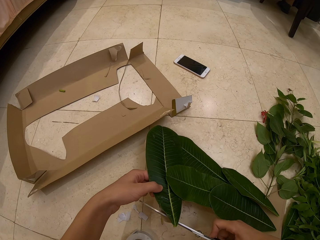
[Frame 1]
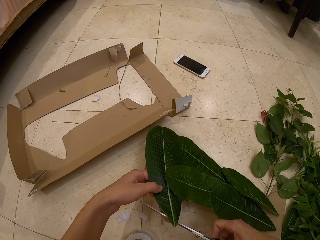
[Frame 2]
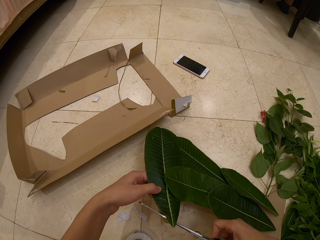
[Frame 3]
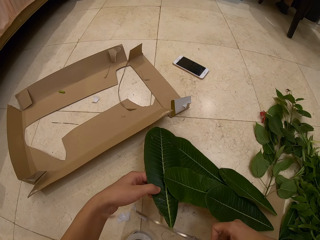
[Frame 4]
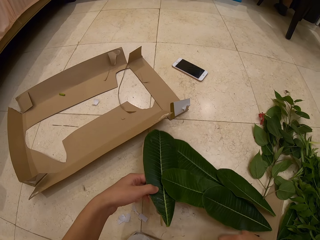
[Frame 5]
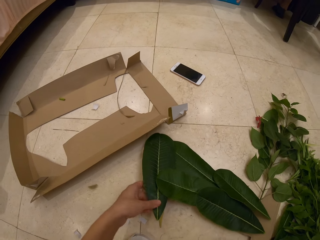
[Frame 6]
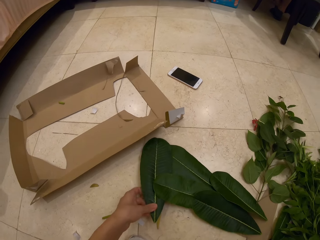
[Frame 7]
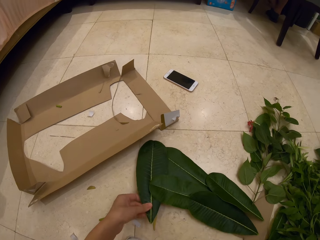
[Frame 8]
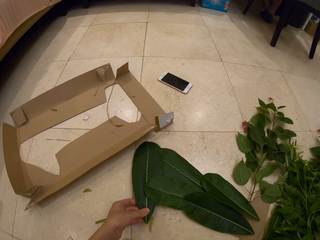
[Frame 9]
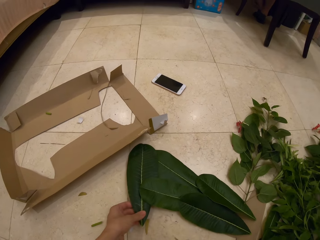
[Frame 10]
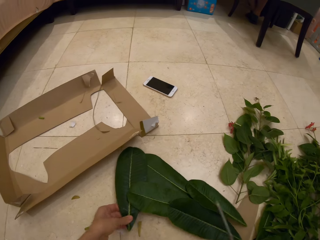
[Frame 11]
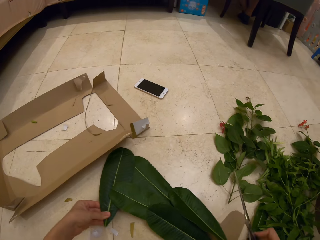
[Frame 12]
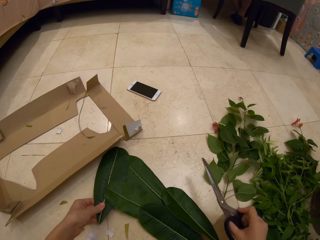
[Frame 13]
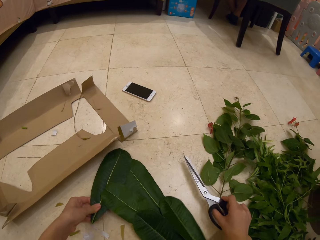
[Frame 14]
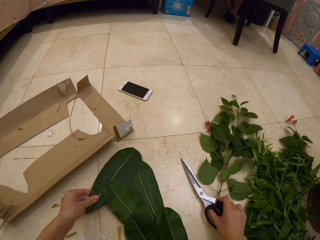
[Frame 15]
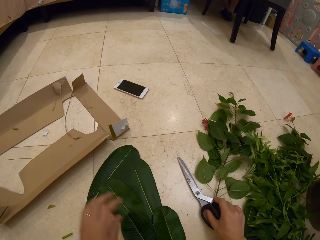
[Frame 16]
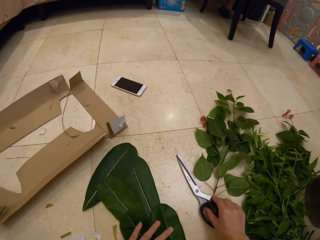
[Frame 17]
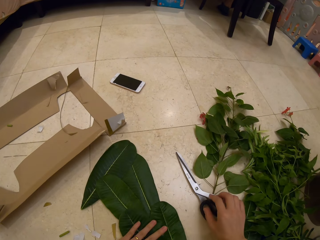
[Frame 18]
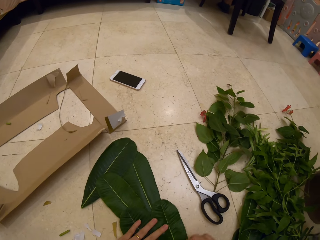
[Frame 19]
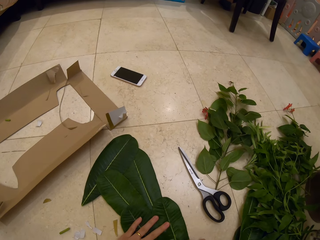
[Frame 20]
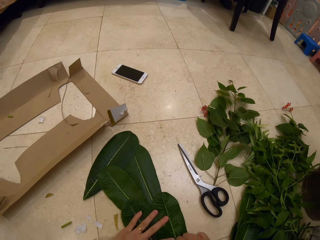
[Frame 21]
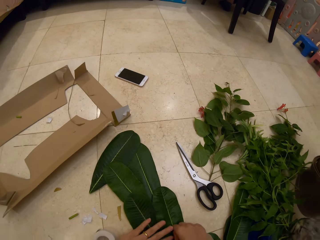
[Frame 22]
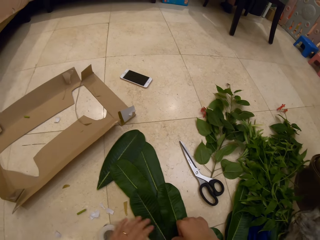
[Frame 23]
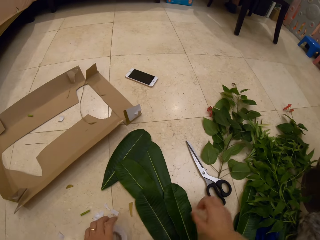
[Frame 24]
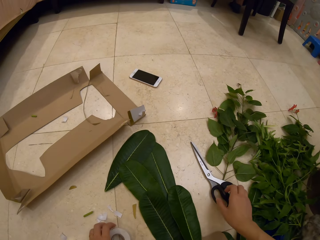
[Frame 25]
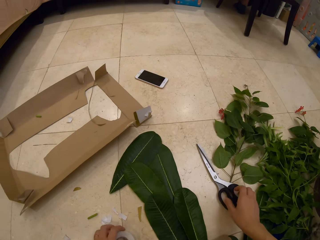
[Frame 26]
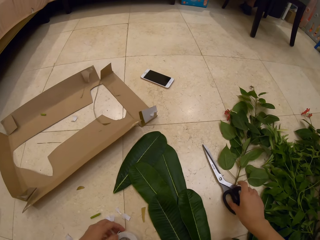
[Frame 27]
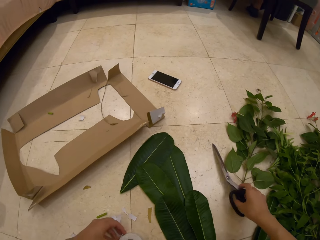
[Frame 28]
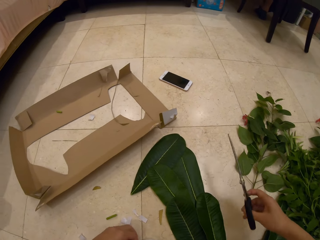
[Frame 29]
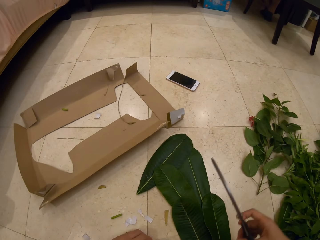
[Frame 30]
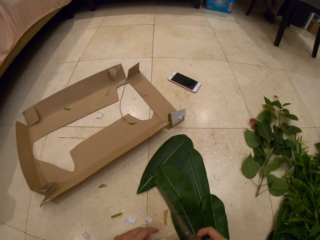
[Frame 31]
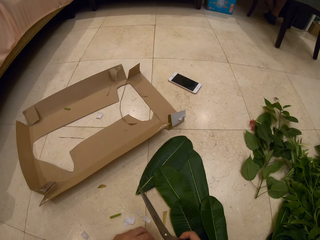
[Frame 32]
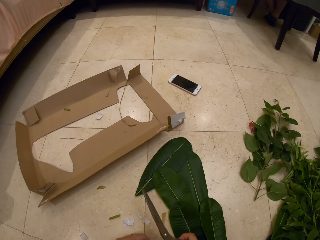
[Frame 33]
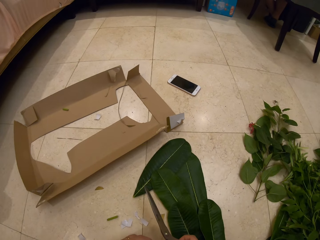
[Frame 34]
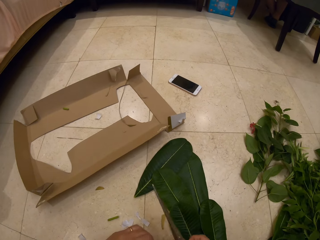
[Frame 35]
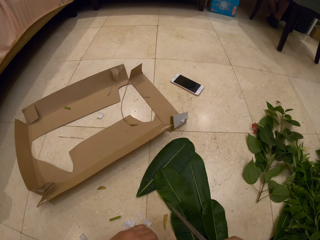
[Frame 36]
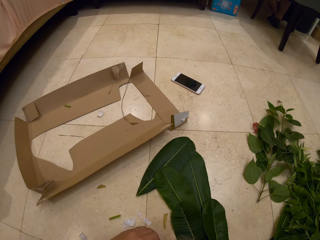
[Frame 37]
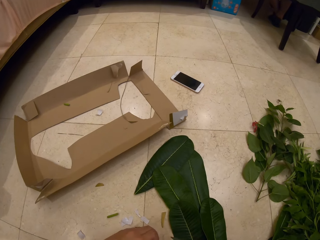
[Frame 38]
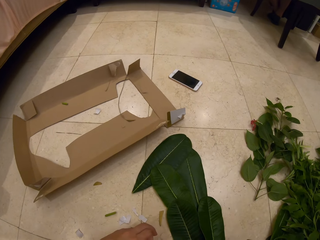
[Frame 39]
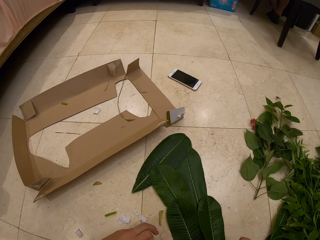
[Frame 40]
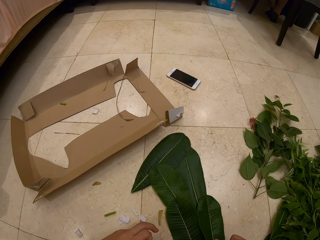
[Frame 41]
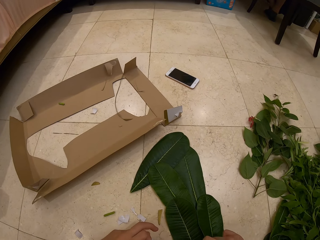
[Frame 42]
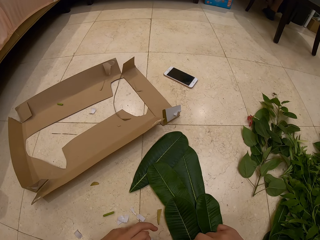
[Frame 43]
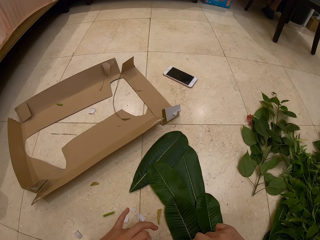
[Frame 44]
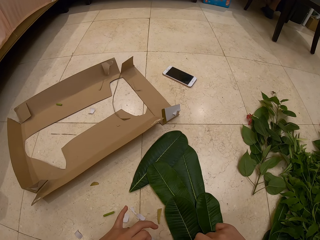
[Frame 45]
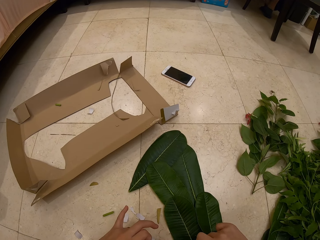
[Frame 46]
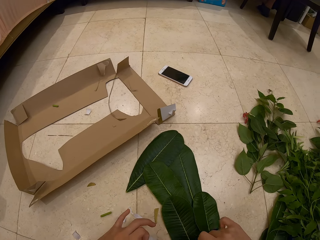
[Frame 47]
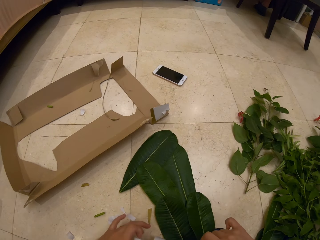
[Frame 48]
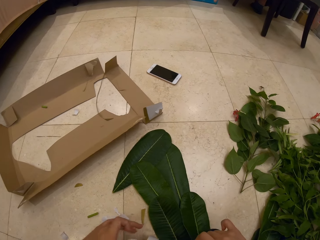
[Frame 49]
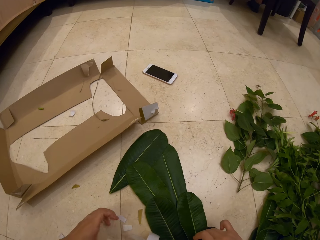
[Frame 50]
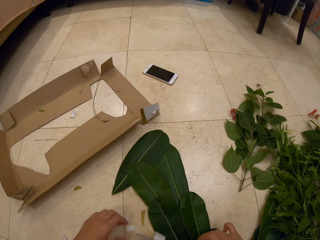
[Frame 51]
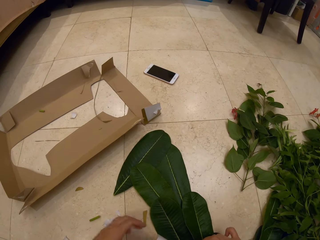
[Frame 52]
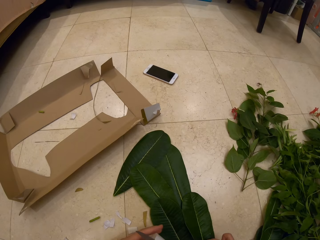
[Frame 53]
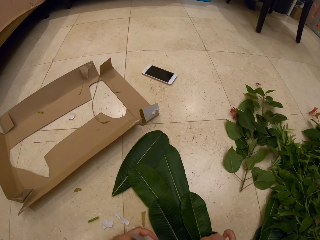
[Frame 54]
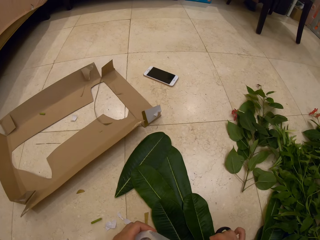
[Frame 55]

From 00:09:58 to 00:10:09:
The camera wearer moves the leaves decoration. They place the scissors on the floor. They touch the leaves decoration. They turn the bunch of the leaves upwards. They pick up the scissors and put down the scissors.

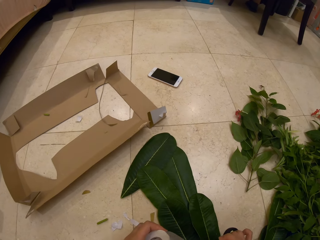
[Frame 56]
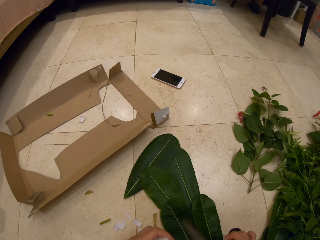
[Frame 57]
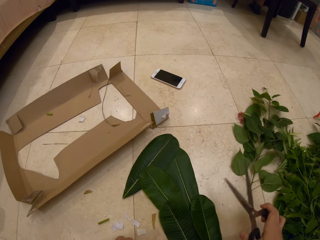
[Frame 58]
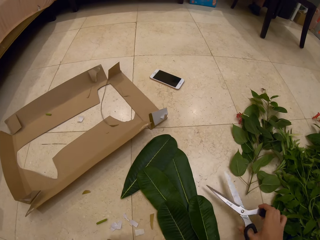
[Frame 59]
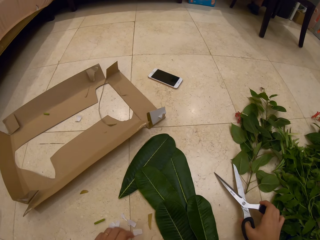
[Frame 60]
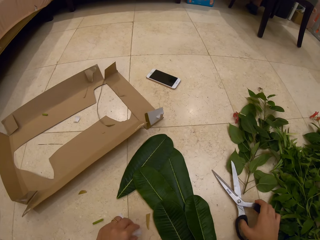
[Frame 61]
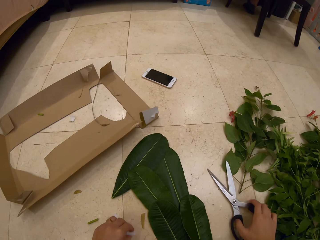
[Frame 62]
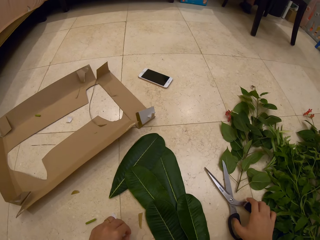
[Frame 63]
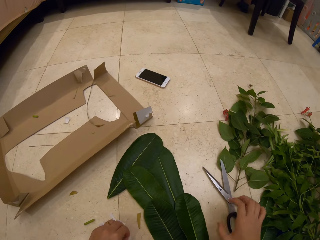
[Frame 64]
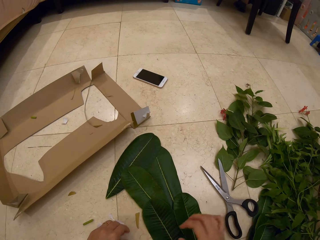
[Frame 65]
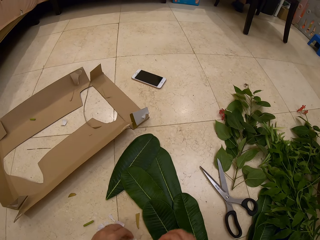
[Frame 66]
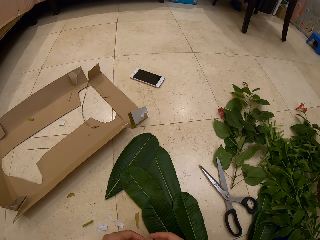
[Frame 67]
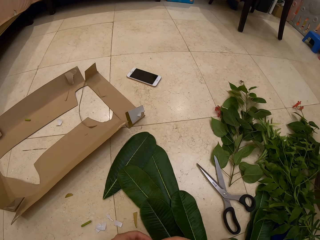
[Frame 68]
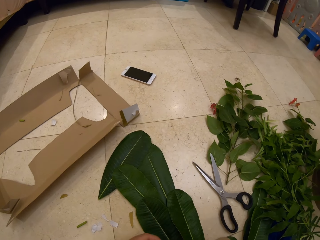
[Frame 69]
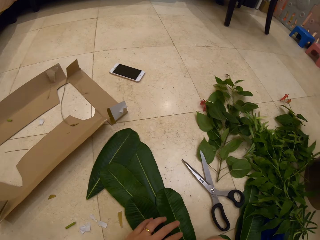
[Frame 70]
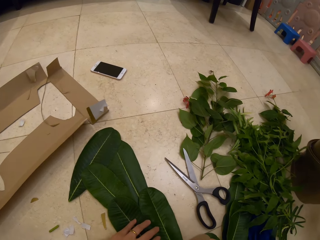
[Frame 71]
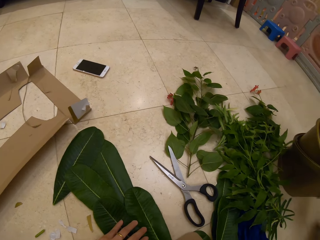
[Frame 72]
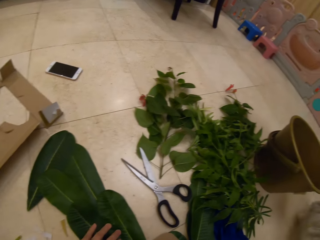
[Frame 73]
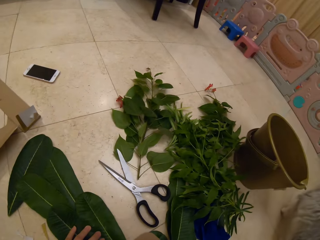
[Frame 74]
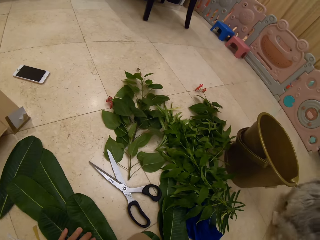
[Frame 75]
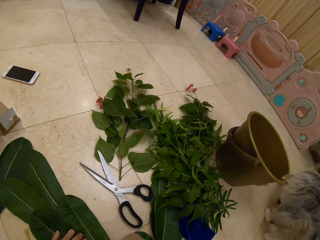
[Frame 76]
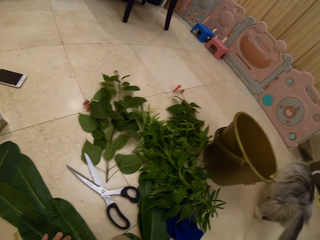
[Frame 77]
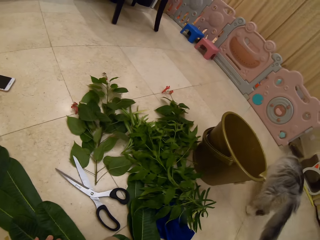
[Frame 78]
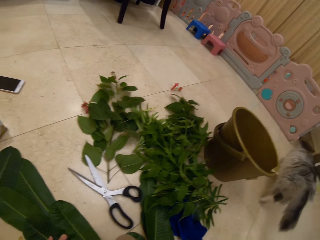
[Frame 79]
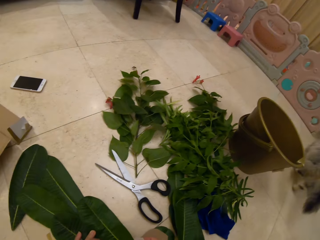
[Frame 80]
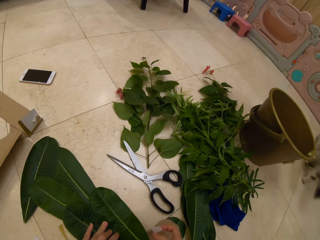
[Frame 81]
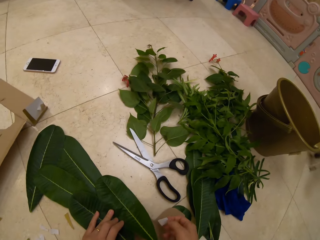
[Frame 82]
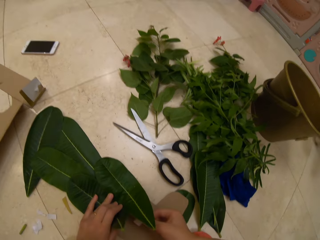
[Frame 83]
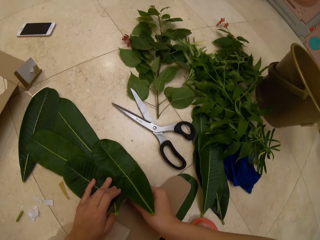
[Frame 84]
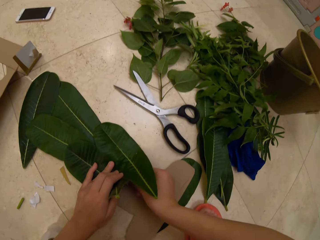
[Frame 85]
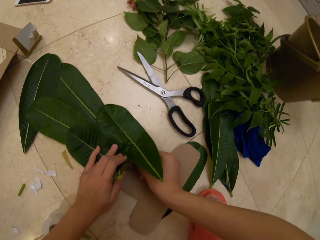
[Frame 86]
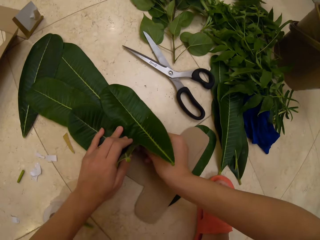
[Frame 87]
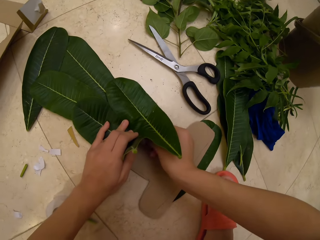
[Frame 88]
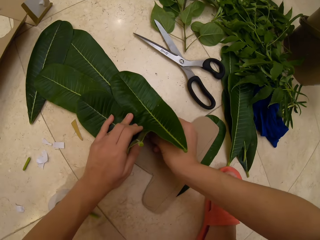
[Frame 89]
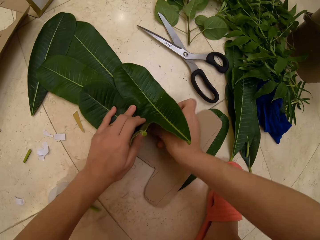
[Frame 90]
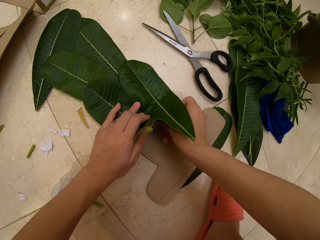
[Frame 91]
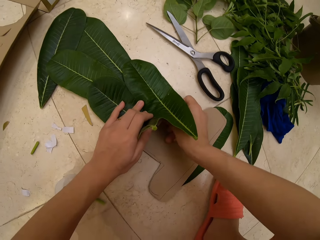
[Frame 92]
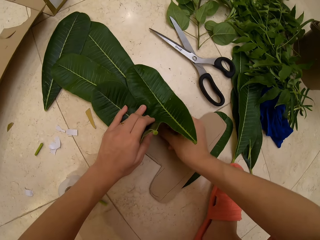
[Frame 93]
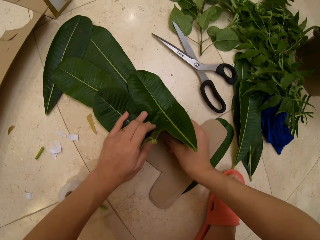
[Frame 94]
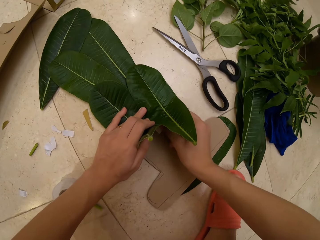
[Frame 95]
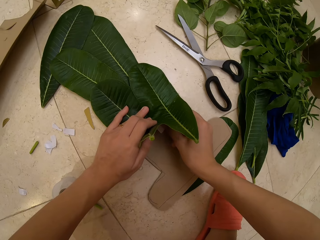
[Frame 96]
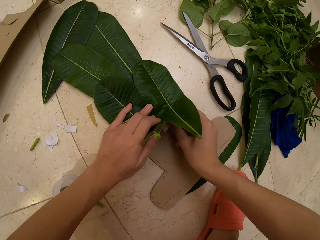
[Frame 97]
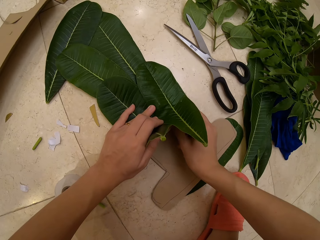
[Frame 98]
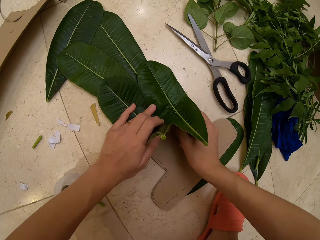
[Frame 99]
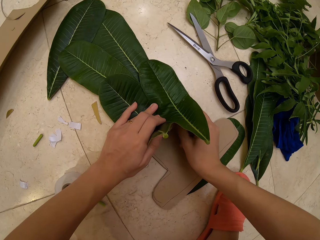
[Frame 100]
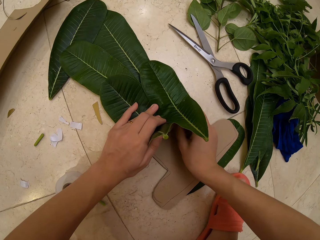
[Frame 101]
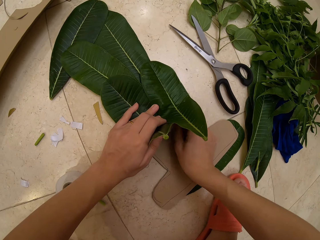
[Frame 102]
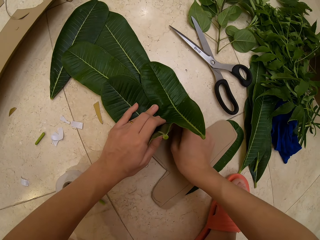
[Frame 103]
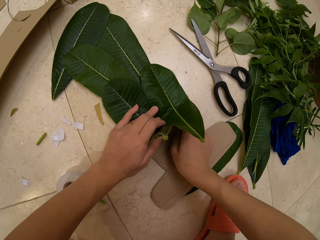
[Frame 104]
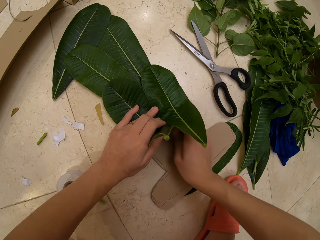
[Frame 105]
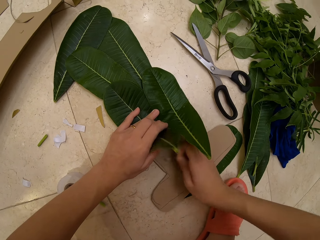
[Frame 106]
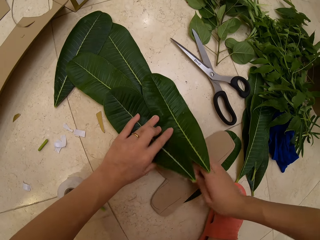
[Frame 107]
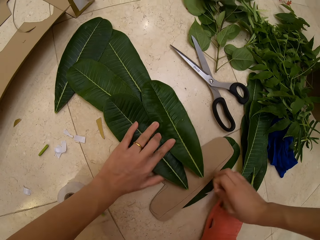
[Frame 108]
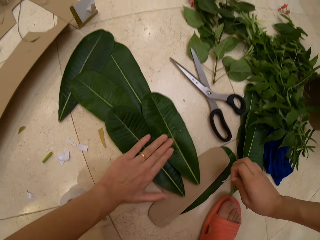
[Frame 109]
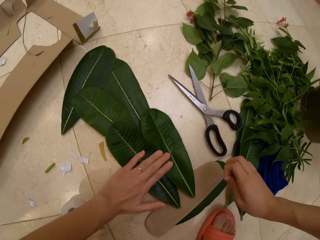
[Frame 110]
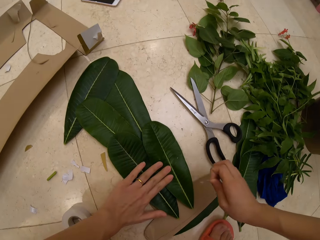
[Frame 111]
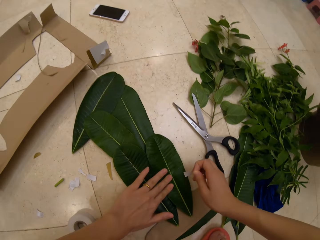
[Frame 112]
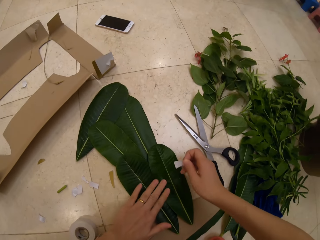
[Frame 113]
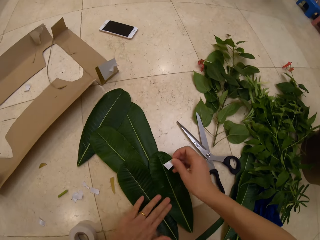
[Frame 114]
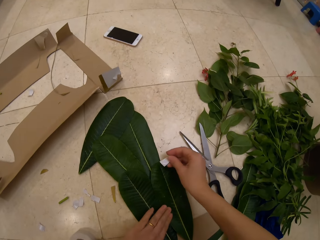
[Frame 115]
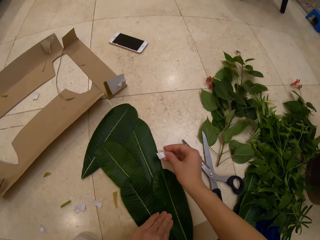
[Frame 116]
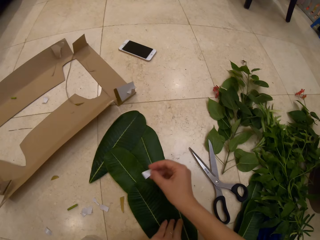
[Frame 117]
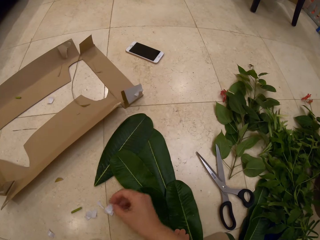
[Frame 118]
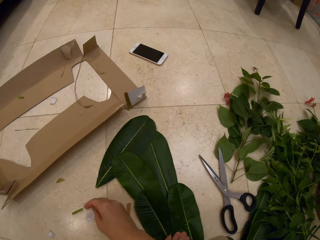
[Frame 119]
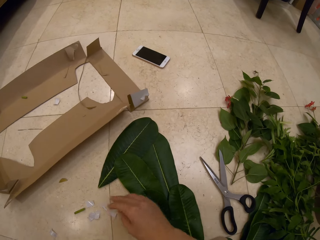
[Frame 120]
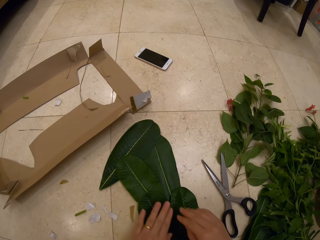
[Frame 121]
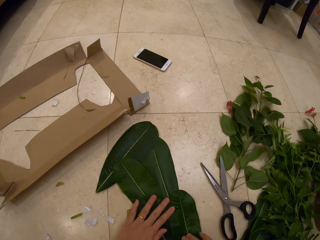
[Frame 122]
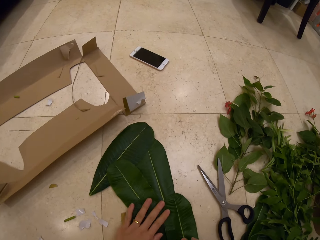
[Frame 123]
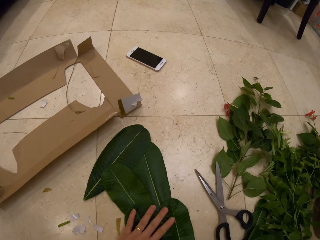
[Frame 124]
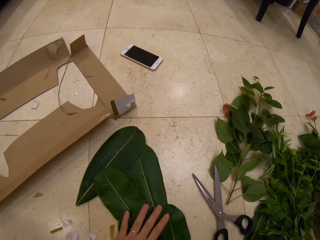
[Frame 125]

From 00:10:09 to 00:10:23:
The camera wearer takes the scissors. They touch the leaves decoration. They cut a piece of leaf. They return the scissors on the floor. They stick tape below the leaves. They raise the bunch. They press the leaves decoration. They drop a piece of tape on the floor. They remove a piece of carton between the bunches.
